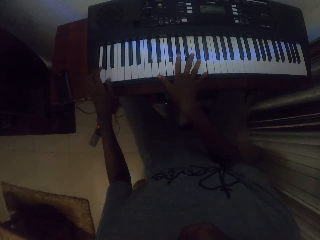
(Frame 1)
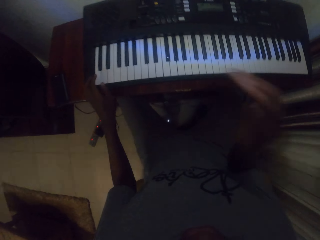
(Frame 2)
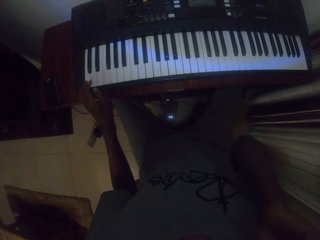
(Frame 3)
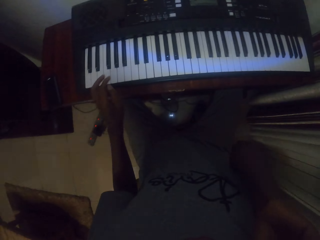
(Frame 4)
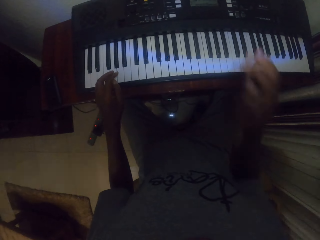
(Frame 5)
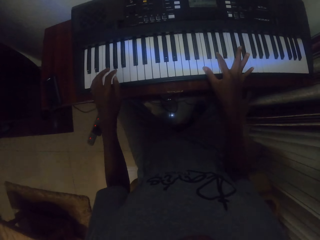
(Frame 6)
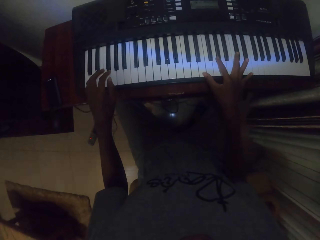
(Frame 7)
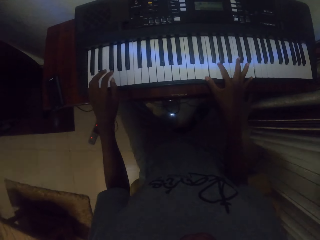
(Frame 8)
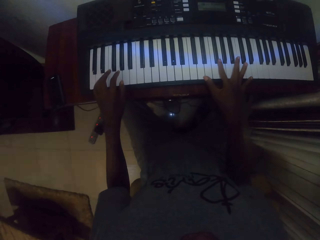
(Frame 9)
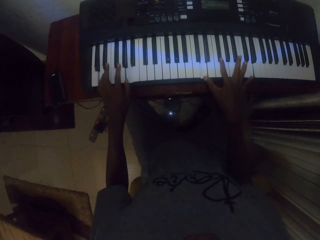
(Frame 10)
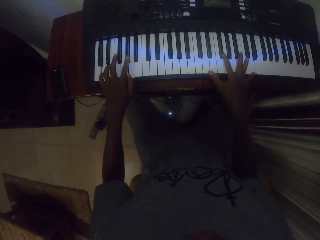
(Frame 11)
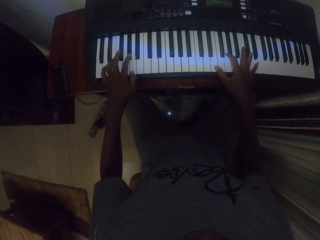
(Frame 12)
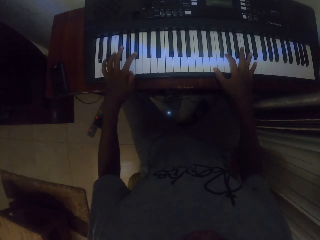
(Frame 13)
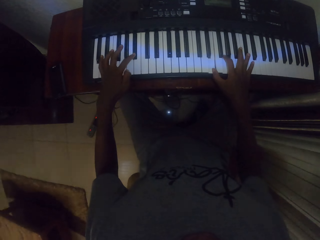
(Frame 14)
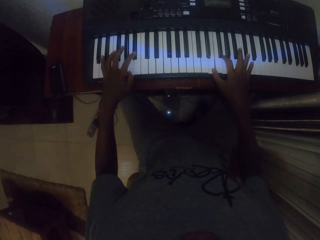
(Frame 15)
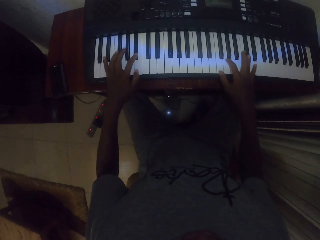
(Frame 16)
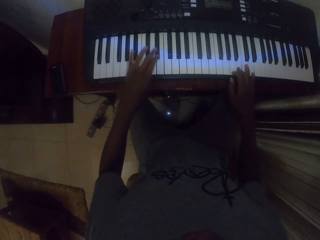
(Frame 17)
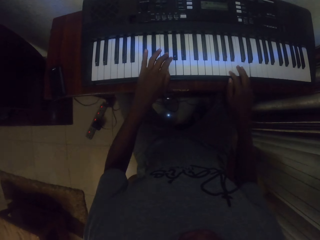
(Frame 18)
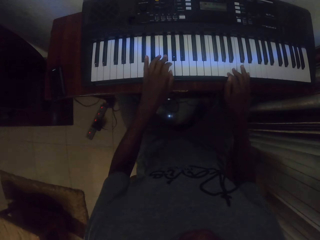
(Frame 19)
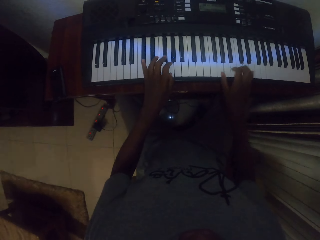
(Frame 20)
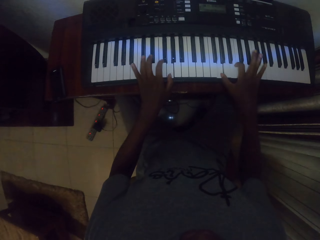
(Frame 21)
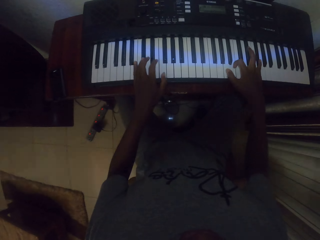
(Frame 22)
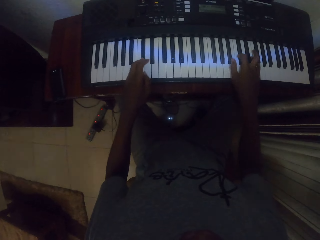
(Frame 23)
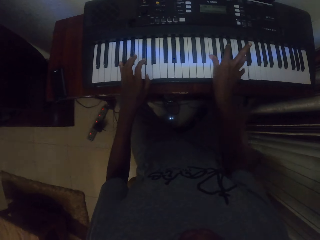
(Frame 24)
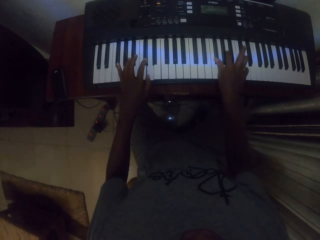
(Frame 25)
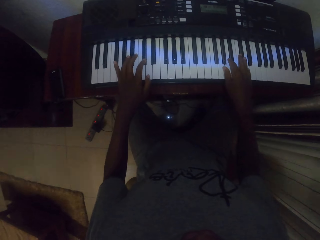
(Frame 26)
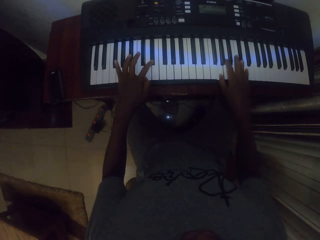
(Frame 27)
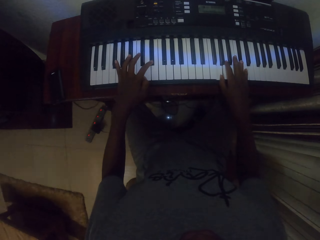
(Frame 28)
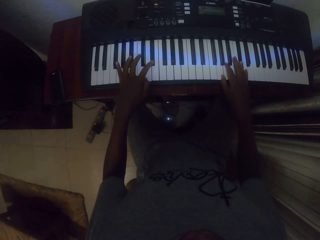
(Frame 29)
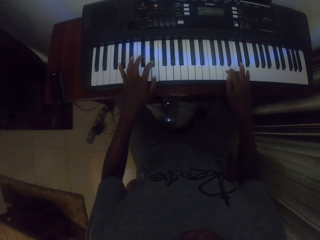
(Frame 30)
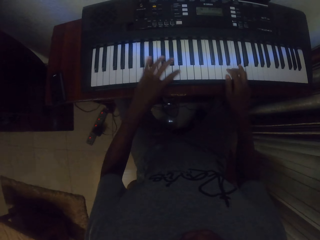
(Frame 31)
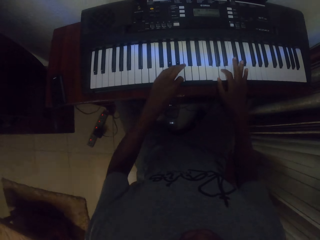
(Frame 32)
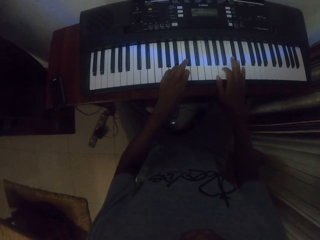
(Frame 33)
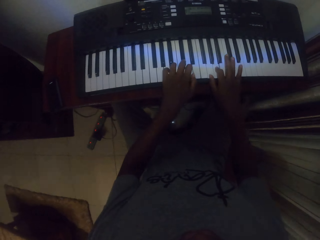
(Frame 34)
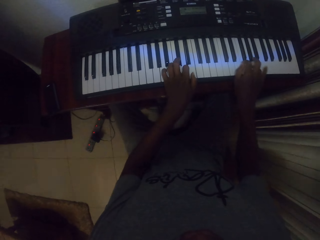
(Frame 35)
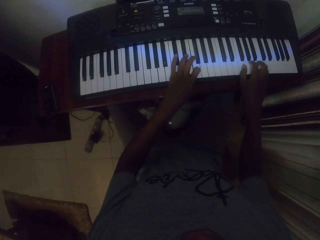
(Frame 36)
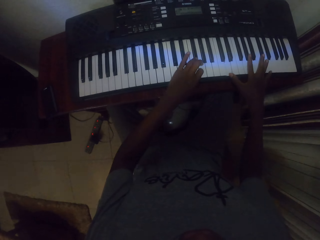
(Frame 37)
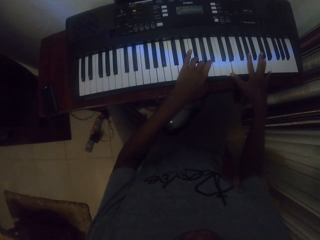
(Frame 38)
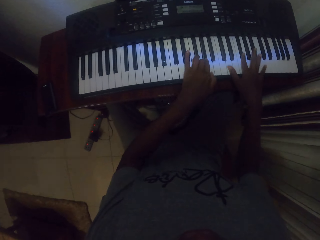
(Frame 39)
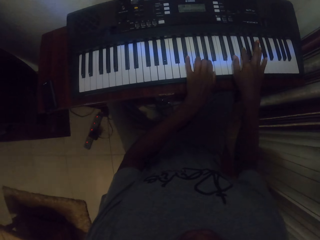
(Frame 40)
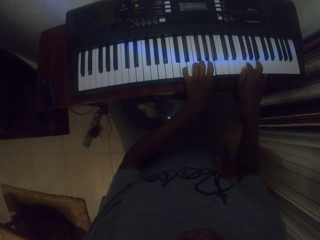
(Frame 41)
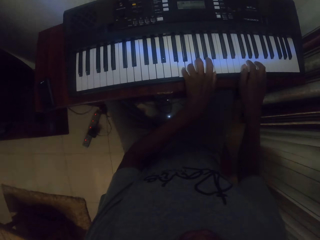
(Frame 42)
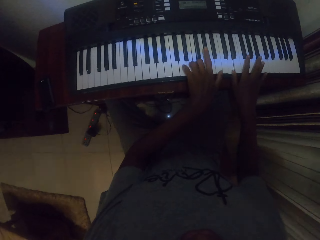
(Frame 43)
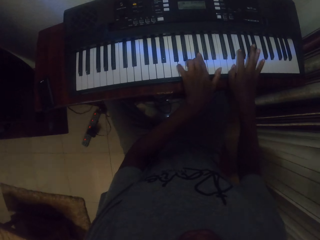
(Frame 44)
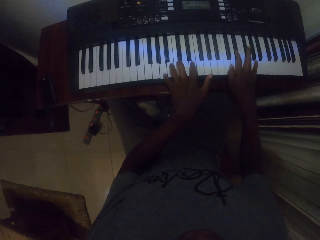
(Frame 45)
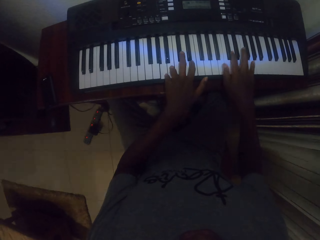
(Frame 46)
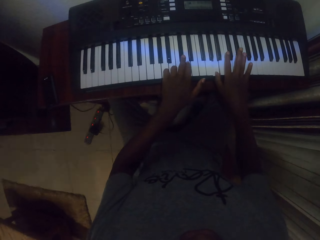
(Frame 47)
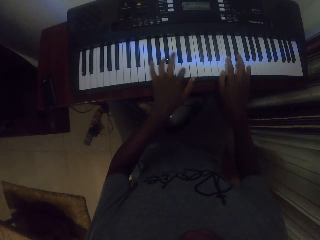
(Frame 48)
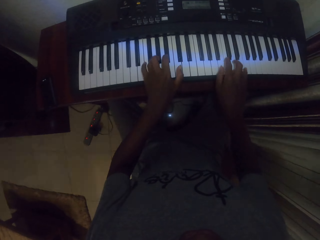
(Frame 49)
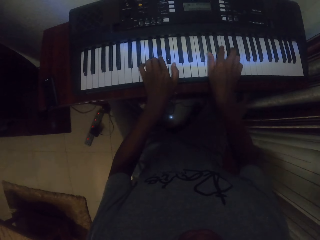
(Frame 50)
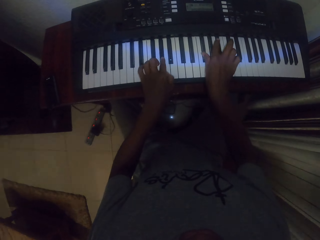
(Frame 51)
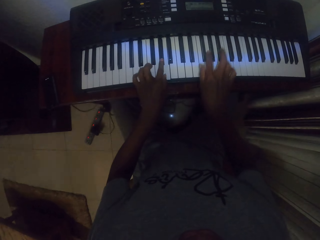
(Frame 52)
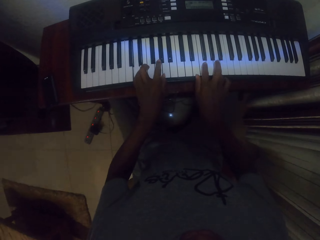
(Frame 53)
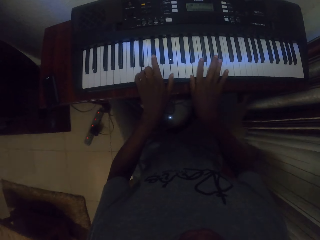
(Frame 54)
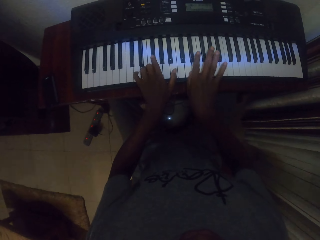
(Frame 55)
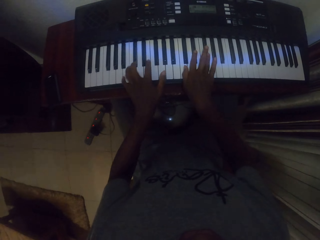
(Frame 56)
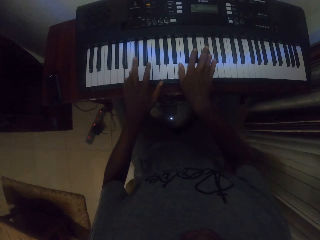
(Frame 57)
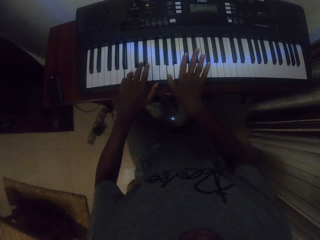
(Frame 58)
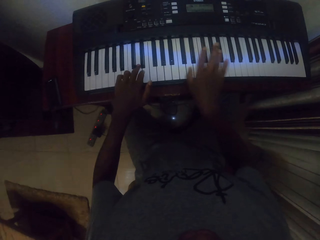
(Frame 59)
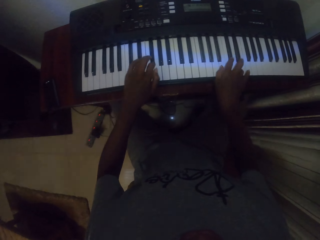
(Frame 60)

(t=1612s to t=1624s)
The camera wearer touches his face with his right hand. He moves the right hand. He plays a keyboard with both hands.

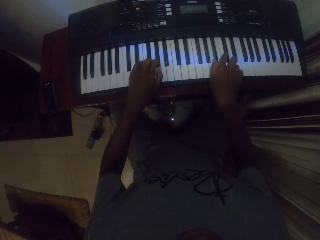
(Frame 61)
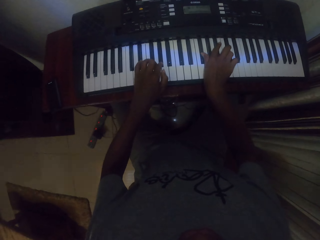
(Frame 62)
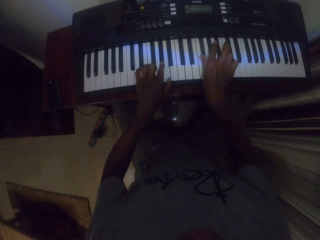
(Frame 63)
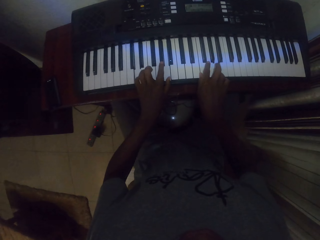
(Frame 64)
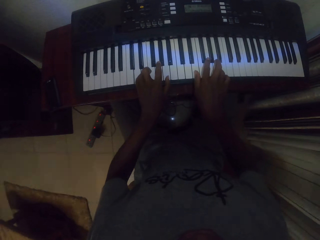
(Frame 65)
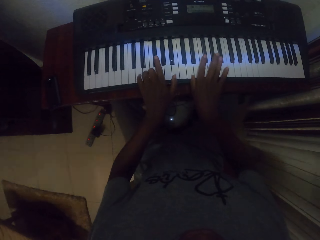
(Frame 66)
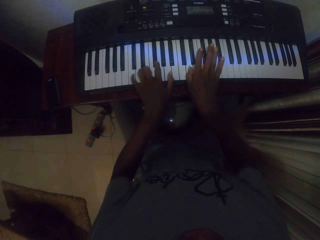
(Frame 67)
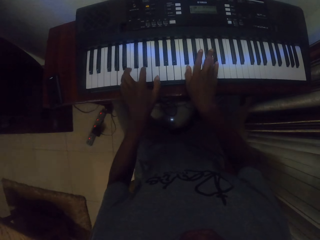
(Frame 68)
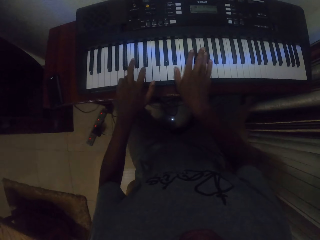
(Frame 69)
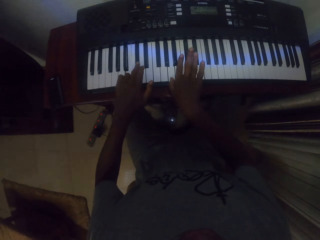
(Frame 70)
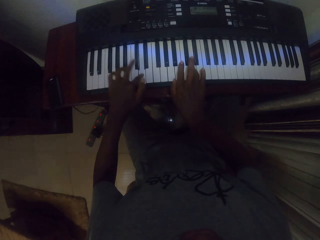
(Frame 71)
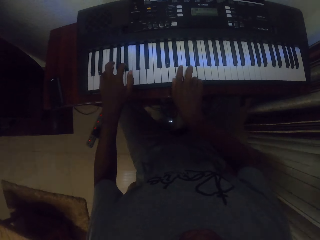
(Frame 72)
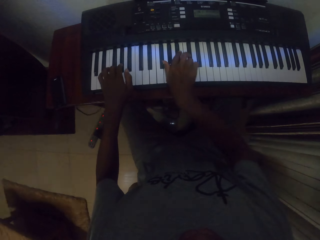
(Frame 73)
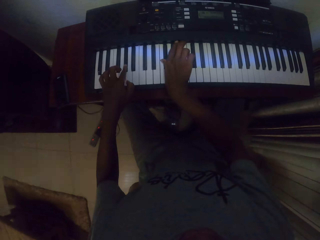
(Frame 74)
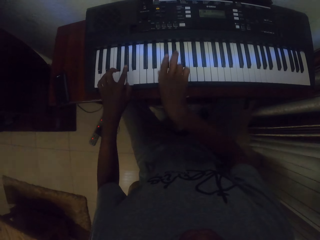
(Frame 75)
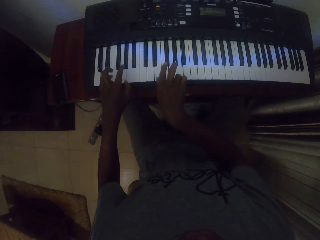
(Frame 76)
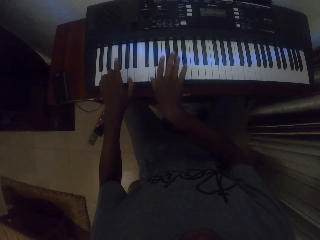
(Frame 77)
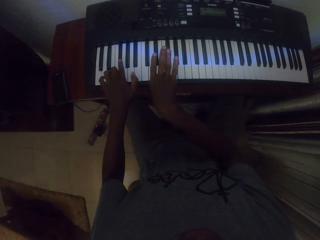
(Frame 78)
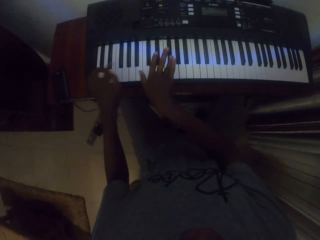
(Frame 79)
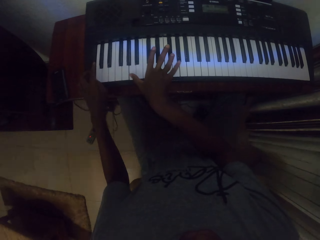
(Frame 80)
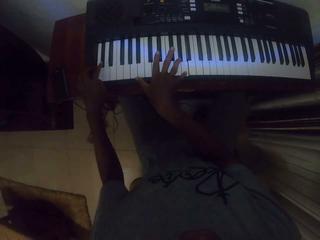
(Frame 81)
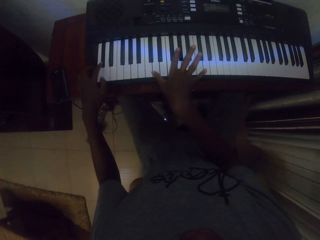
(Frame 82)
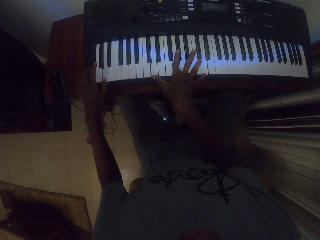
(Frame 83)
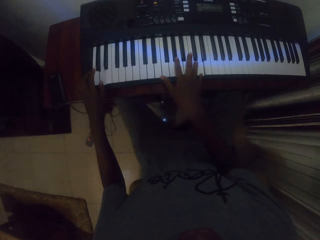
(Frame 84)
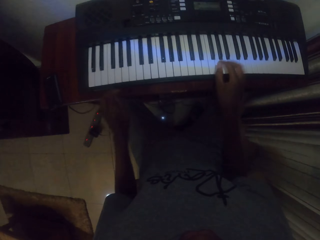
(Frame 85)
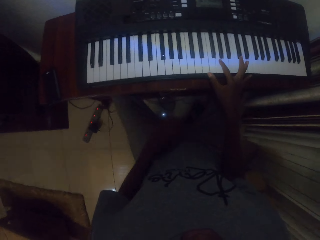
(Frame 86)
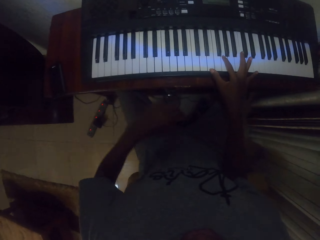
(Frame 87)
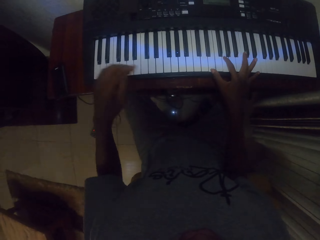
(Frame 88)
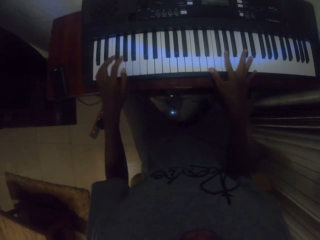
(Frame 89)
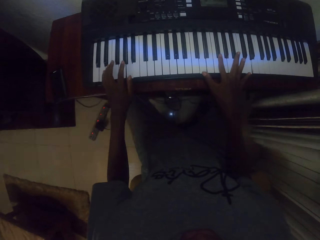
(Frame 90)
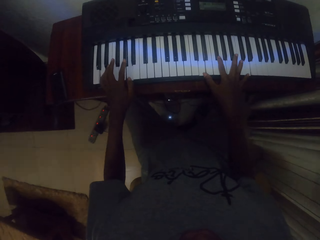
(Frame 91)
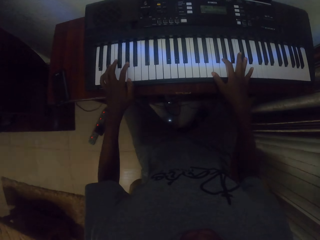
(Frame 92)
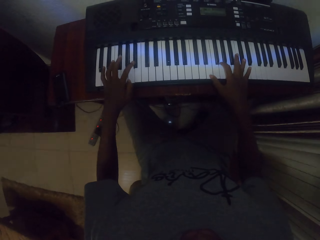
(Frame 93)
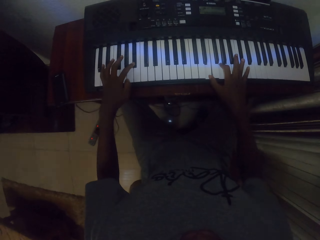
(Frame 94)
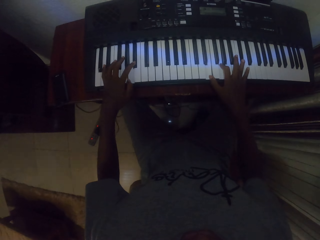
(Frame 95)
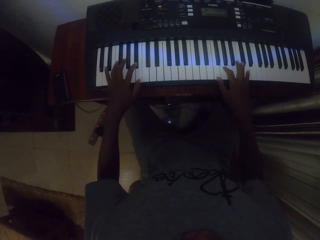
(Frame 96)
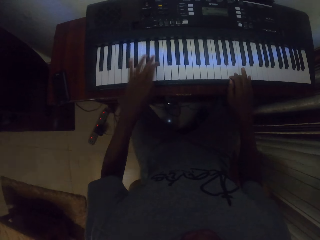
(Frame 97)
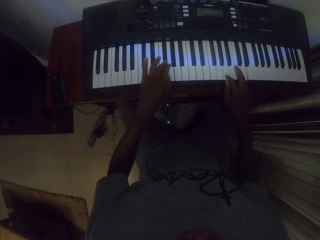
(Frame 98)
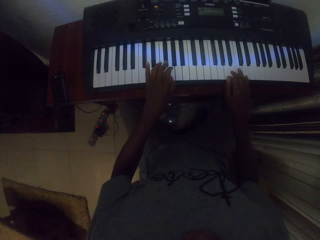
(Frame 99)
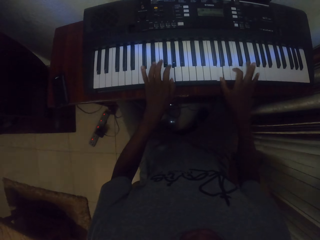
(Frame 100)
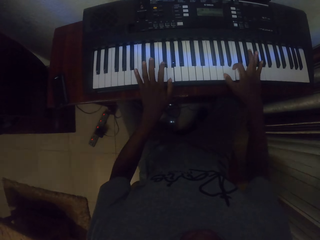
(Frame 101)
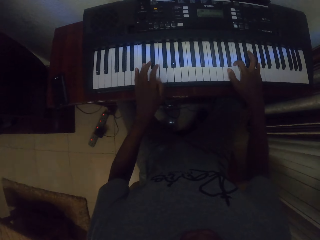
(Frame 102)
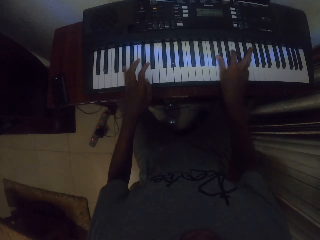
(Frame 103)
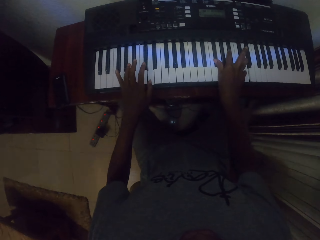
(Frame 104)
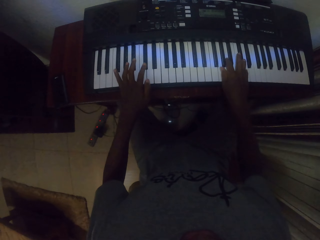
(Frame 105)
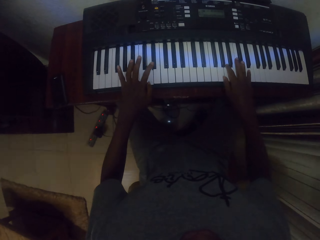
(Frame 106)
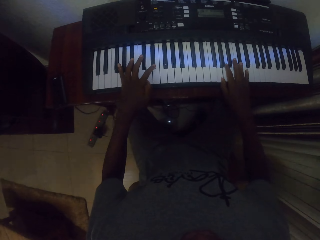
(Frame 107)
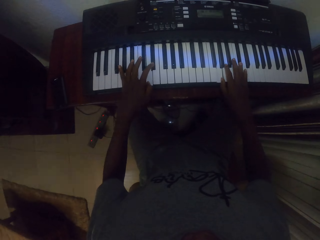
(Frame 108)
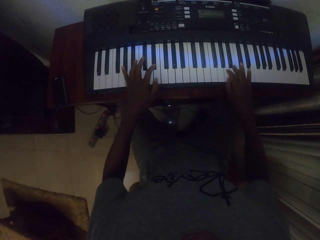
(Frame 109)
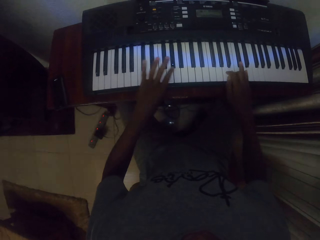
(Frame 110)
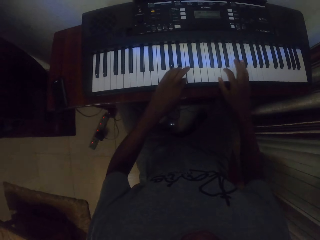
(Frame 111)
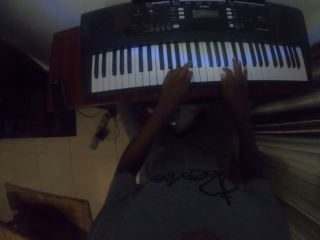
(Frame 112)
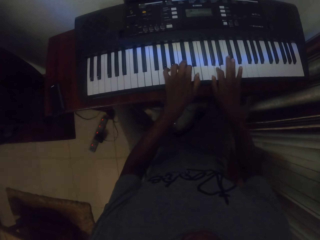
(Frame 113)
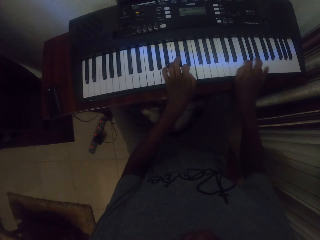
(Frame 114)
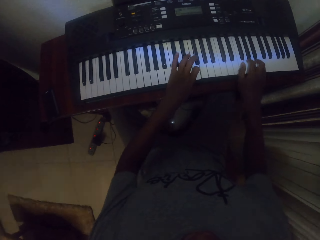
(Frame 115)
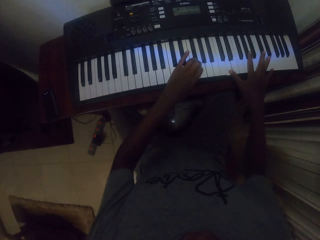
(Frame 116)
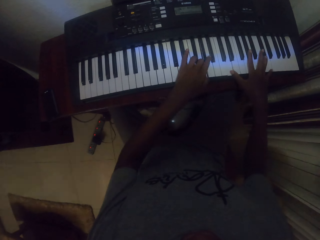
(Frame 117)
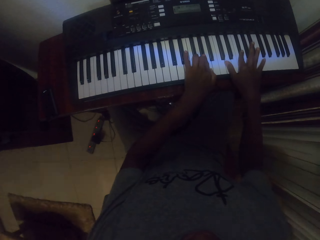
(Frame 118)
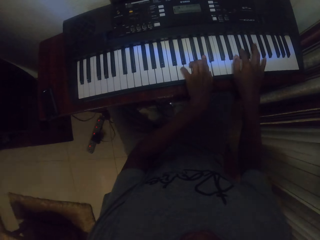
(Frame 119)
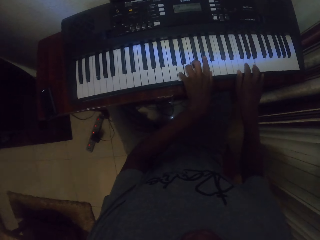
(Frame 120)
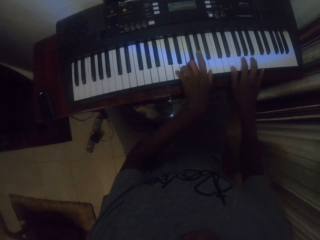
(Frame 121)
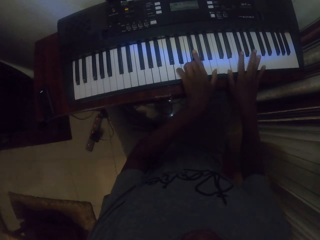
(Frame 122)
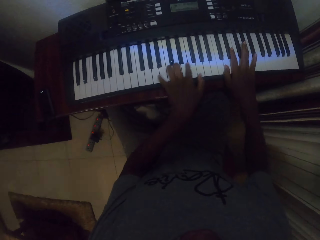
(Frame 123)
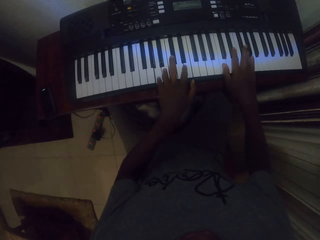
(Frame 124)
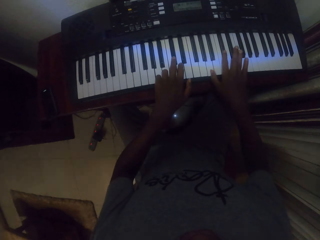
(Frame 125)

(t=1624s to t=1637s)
The camera wearer moves the left hand. They play the keyboard with both hands.
